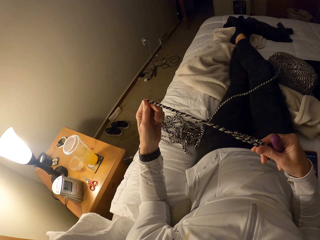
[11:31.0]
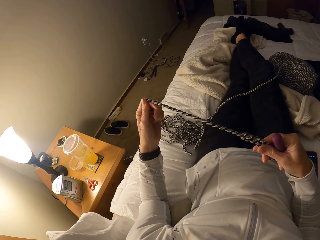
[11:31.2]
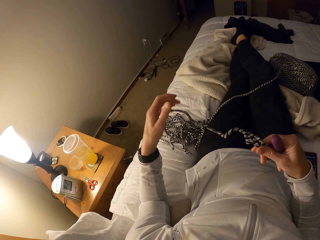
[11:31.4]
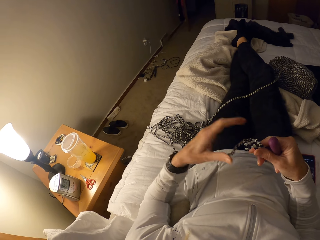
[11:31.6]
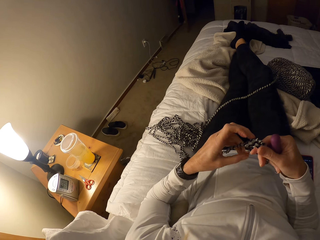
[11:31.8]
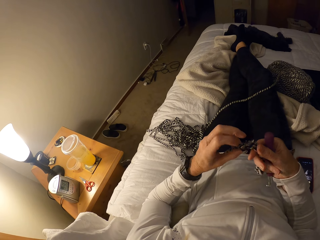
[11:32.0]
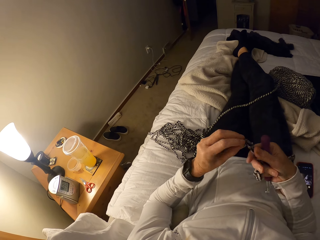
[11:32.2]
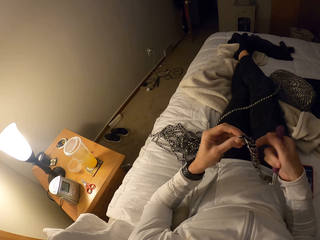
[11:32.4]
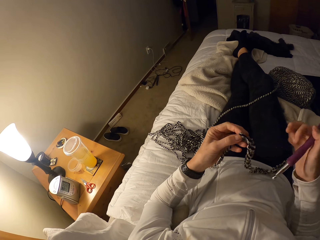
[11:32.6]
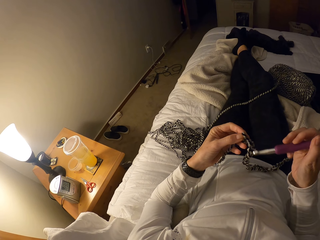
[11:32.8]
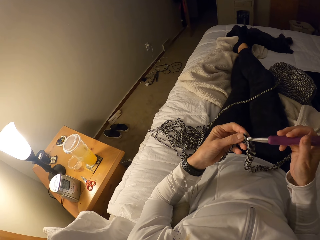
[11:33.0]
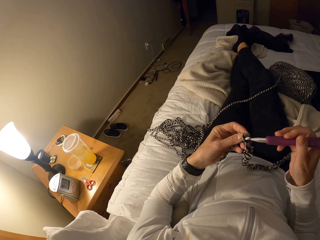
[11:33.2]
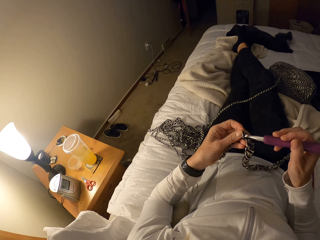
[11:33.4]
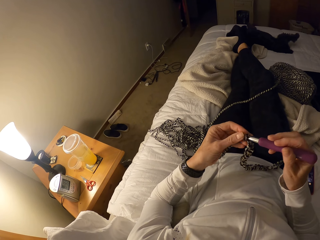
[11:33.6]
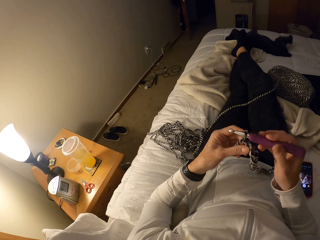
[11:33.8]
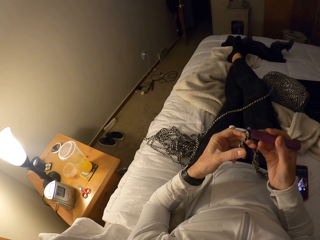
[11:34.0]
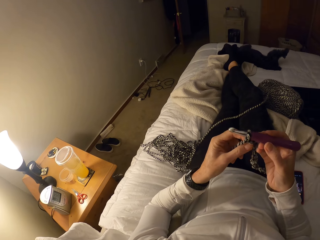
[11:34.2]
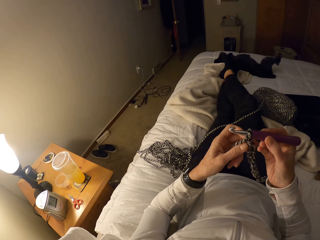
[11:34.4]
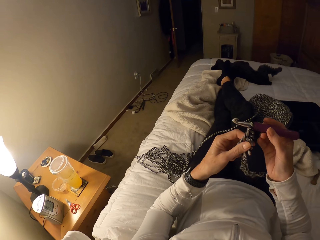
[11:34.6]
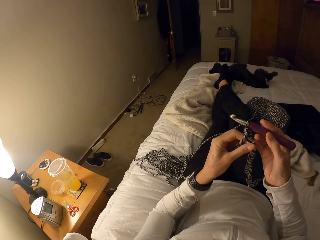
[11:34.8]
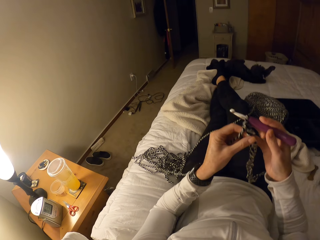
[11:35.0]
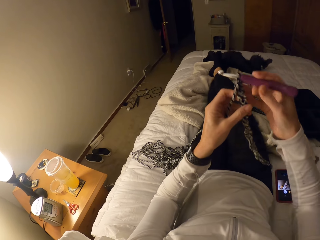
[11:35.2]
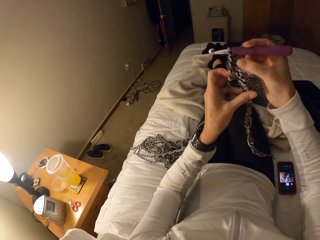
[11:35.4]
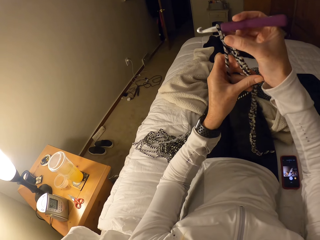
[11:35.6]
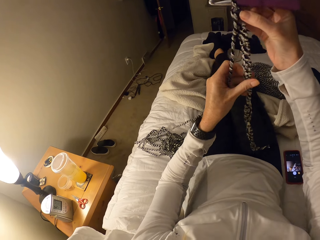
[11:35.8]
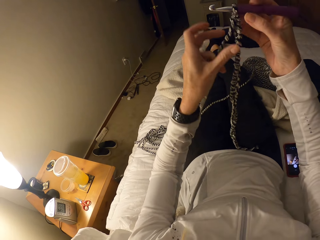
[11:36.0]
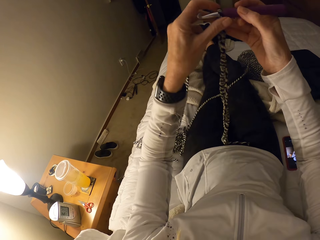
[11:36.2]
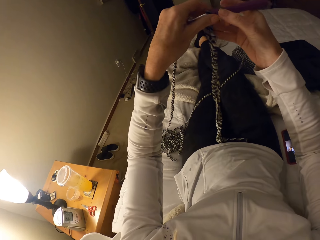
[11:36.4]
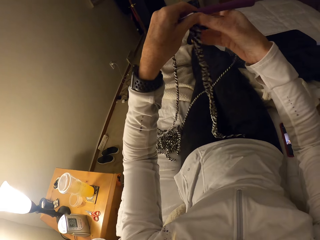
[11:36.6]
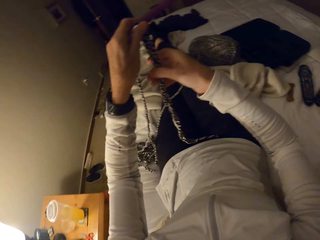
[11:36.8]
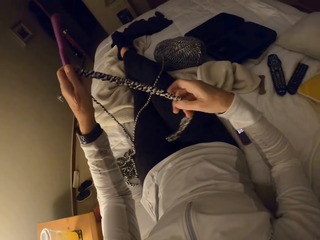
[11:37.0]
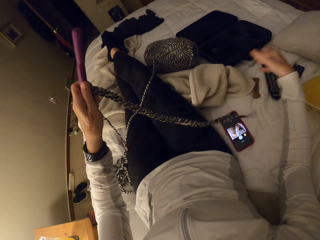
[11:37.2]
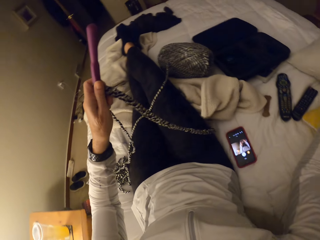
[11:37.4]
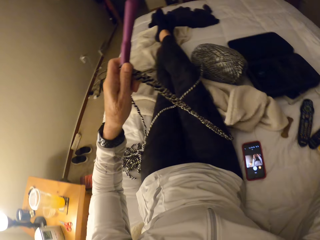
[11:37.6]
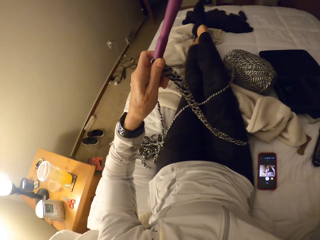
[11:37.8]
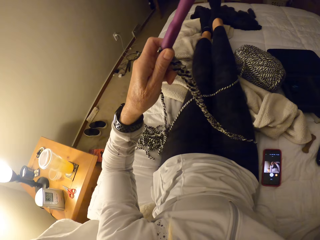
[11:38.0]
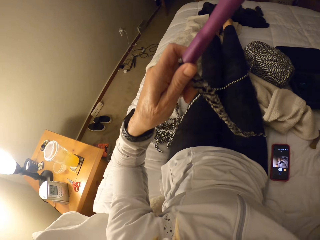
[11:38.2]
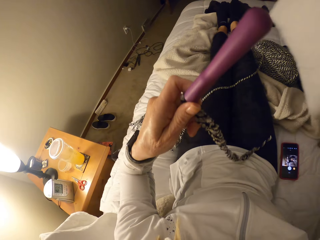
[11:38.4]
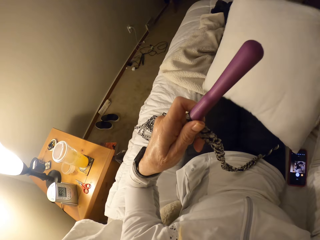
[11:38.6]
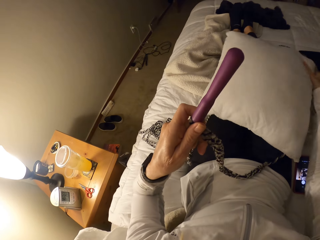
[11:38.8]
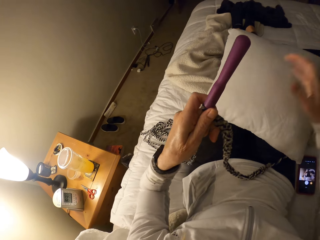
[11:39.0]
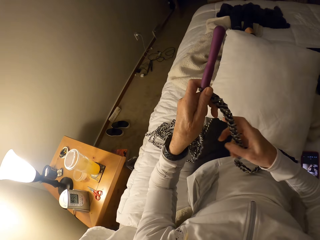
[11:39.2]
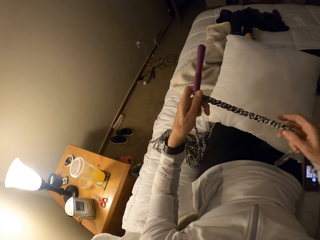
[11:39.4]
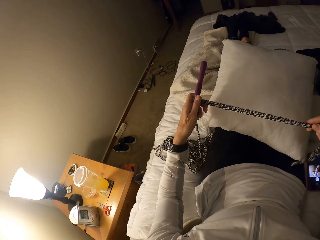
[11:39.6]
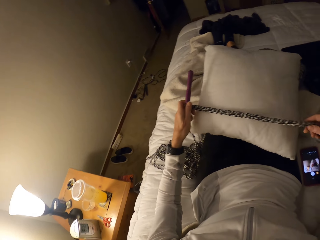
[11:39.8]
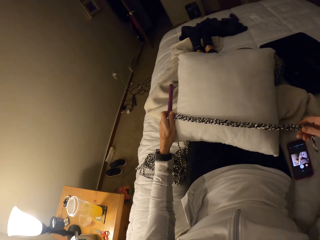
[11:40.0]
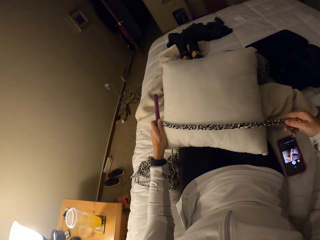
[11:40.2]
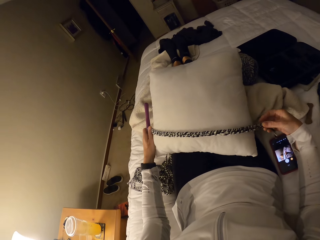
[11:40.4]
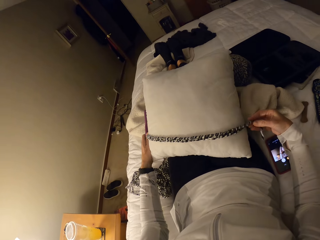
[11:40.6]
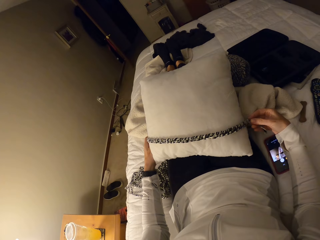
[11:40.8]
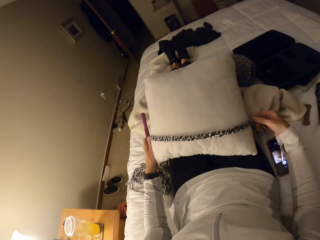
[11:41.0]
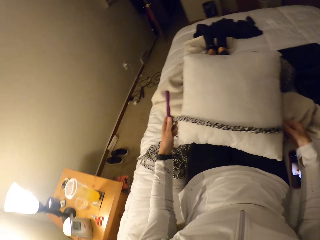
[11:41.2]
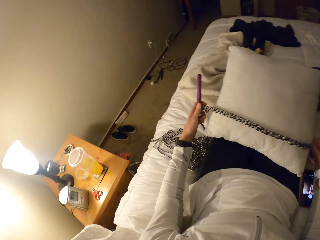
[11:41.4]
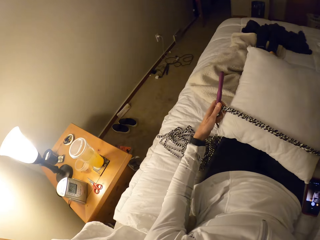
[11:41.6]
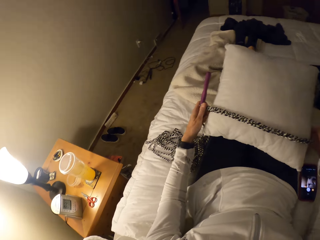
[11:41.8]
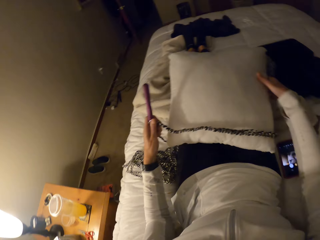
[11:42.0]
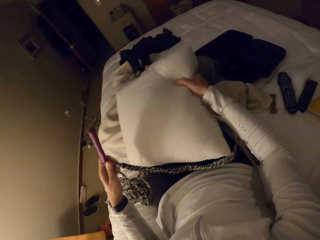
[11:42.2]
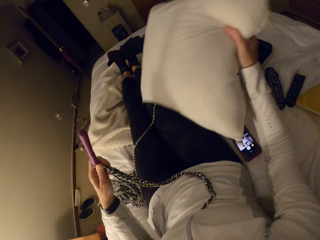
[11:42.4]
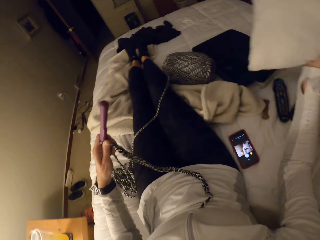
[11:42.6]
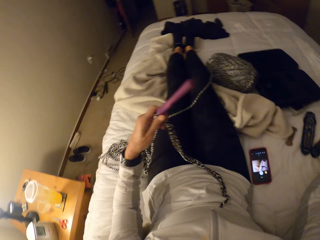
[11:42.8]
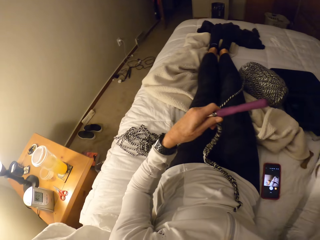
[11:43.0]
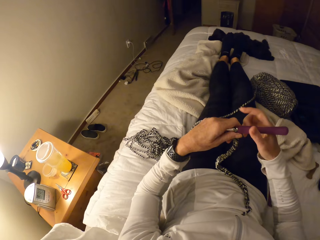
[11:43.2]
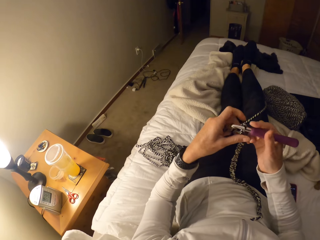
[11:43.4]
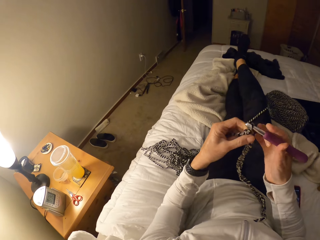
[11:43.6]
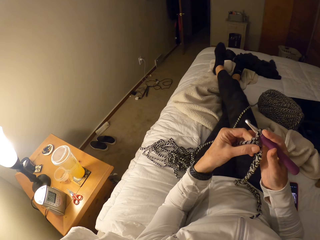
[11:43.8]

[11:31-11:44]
The camera wearer loosens a fabric. They crochet with yarn. An animal moves at the edge of the bed. The camera wearer puts the crochet hook on stitches. They hold up the fabric. They take a pillow. They uncross legs. They place the pillow on the lap. They straighten the fabric on the pillow. They place the crochet on the pillow. They take the pillow away from the lap.

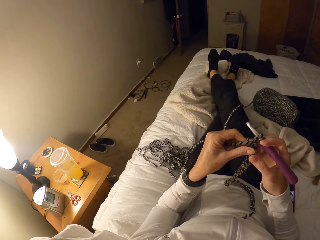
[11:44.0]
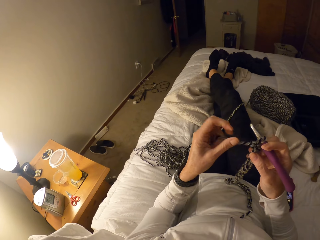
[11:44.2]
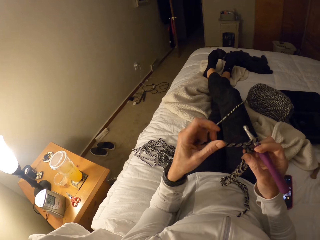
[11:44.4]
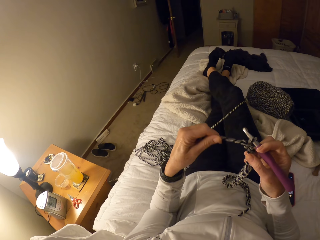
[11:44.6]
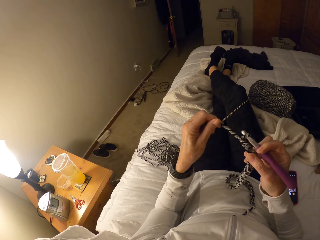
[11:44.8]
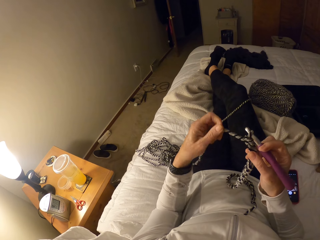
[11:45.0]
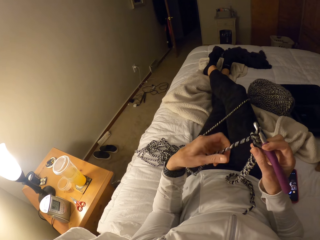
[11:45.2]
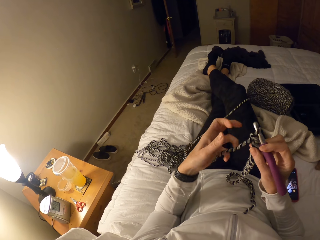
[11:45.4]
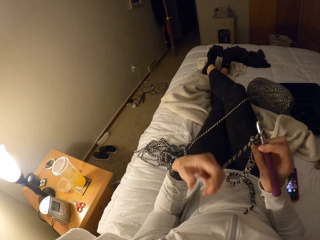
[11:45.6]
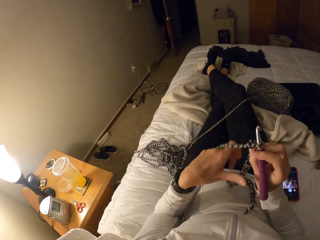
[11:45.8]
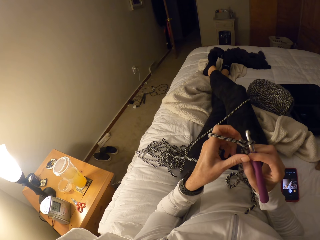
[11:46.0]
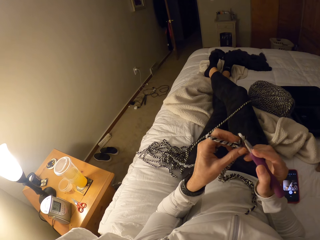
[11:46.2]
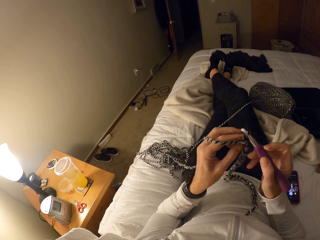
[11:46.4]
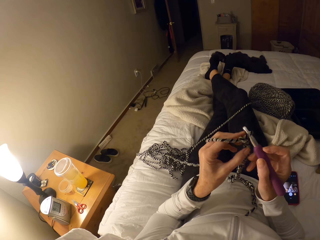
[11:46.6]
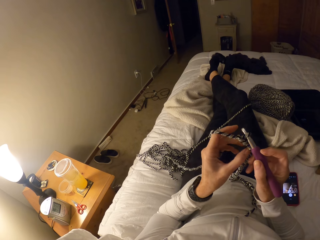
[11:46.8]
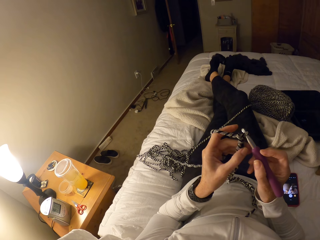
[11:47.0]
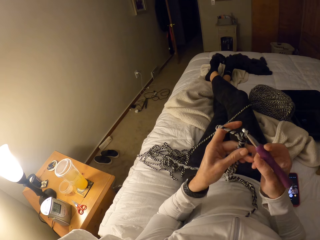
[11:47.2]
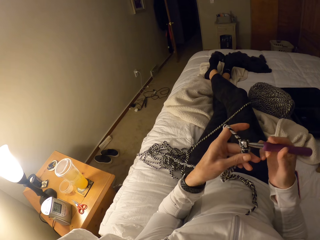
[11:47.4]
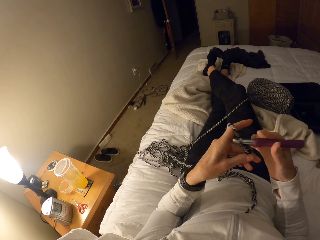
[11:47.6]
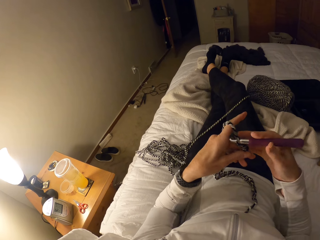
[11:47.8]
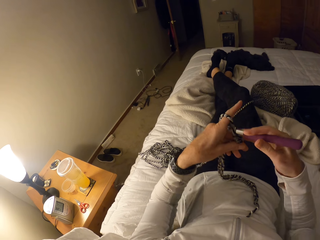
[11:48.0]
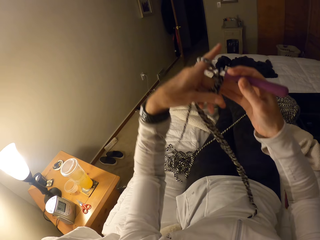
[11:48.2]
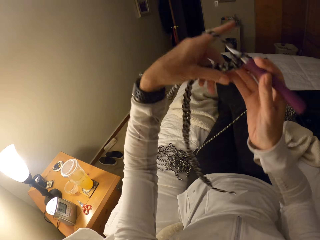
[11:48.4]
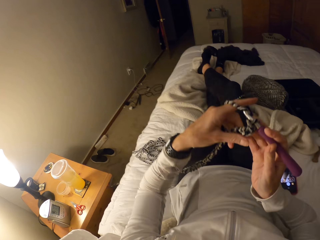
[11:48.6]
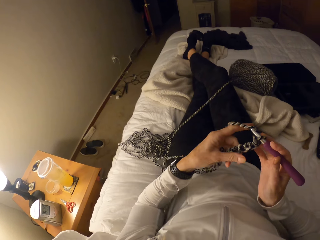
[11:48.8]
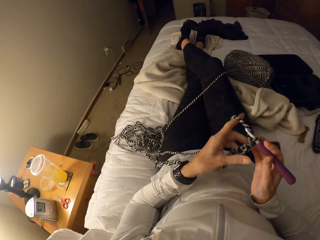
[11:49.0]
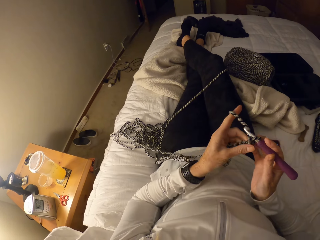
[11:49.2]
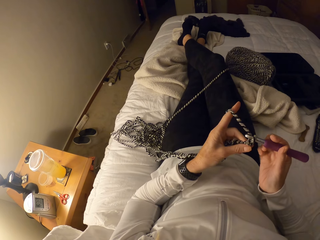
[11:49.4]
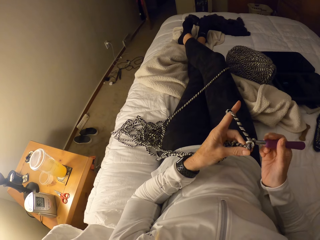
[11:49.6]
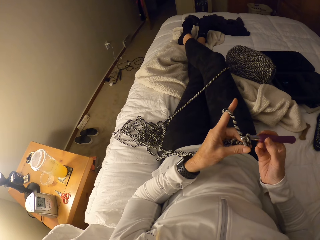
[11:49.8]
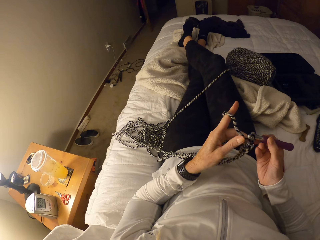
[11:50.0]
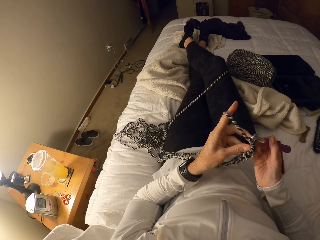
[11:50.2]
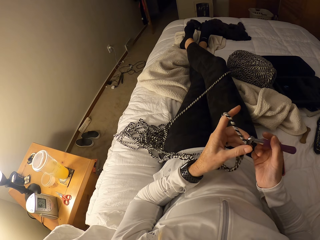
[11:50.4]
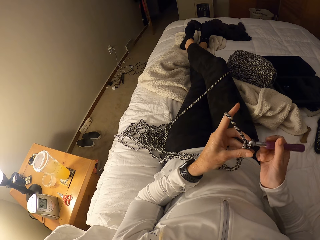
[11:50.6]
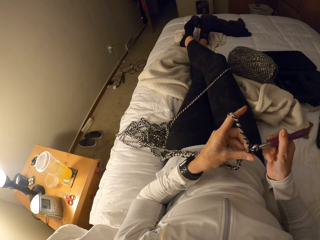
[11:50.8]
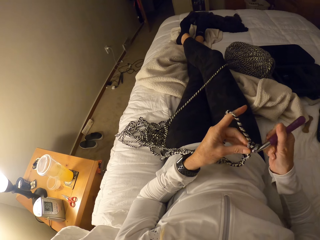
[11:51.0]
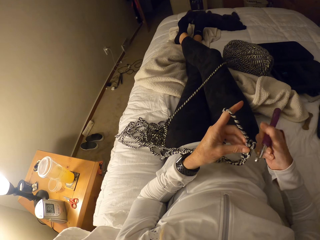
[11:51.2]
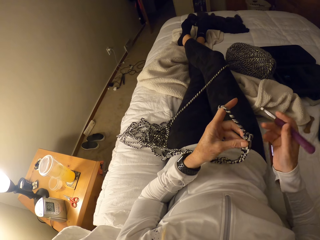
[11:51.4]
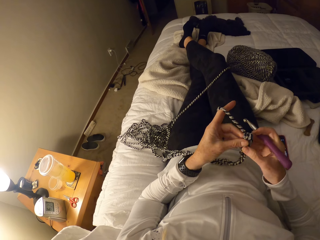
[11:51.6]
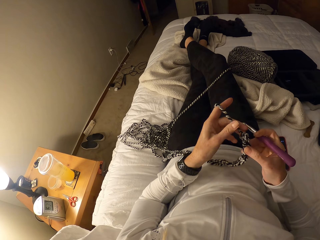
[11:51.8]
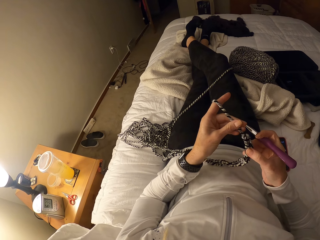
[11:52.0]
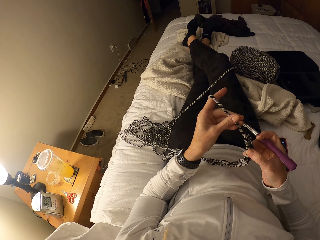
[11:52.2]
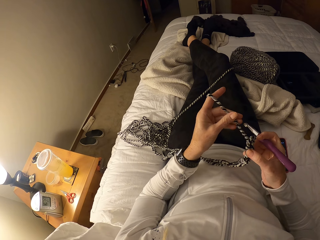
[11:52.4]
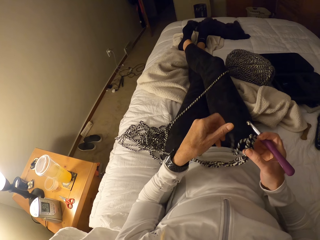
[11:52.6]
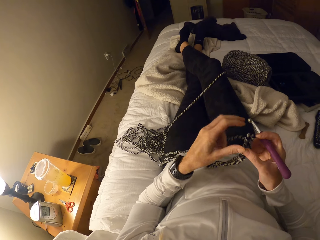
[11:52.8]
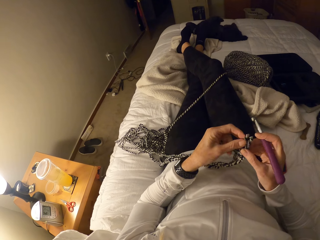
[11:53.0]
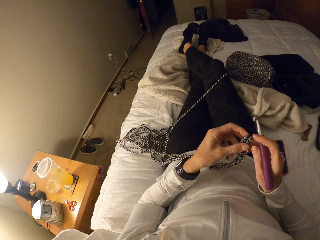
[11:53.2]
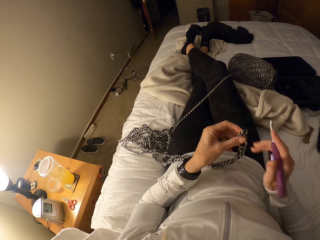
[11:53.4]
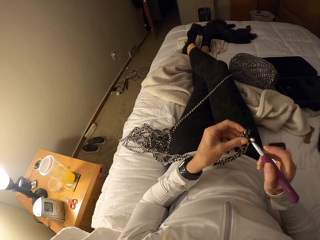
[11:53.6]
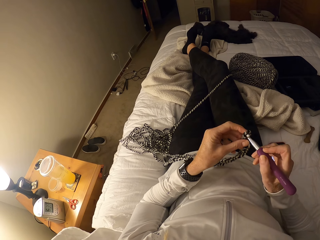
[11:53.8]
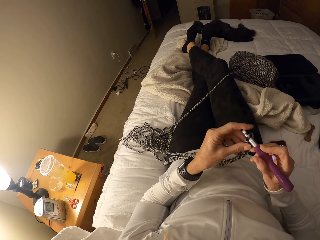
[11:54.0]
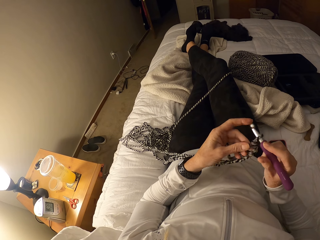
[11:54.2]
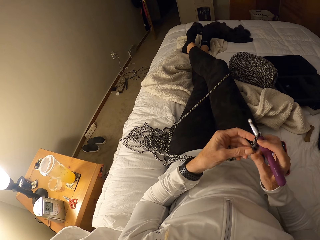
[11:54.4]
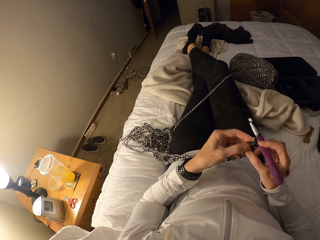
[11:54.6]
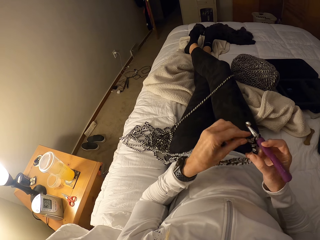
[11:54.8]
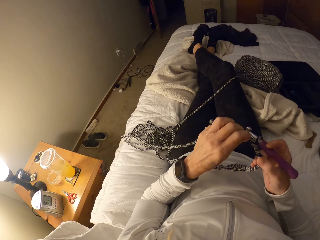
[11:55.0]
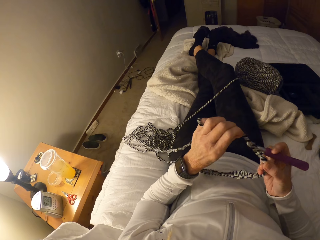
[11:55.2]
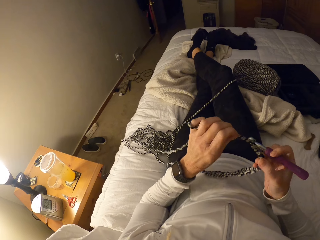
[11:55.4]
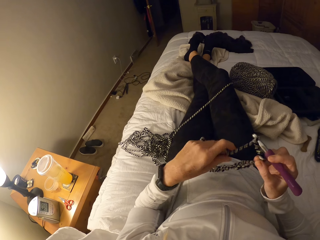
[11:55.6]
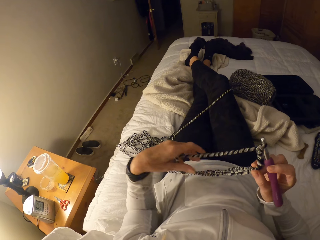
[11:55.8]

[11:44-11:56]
The camera wearer crosses legs. They straighten a thread. They roll the thread on the finger. They crochet with yarn. They hold up a fabric. They remove a crochet hook from stitches. An animal moves at the edge of the bed. The camera wearer loosens the fabric. They put the crochet hook on stitches.
